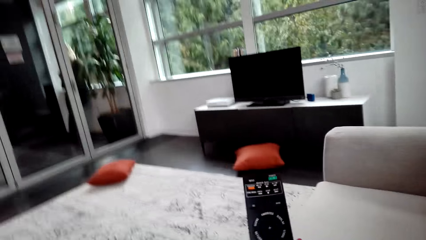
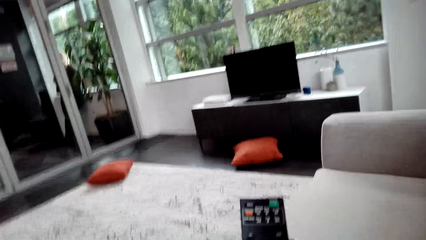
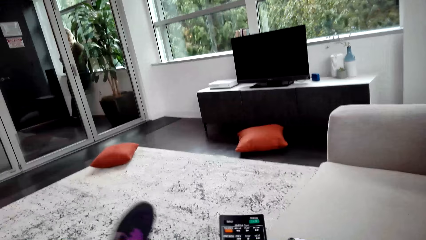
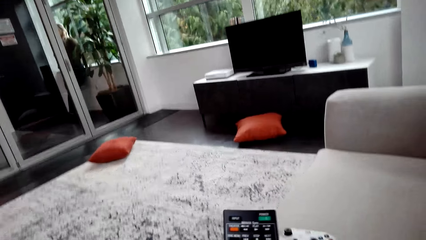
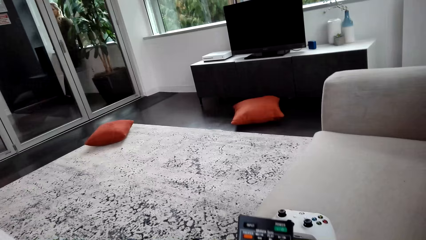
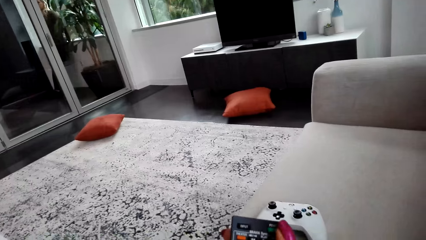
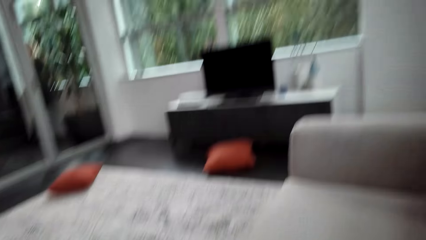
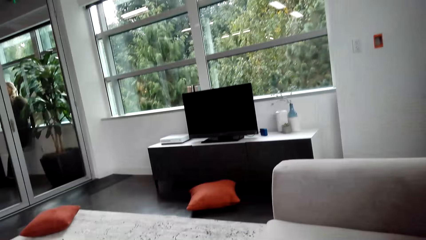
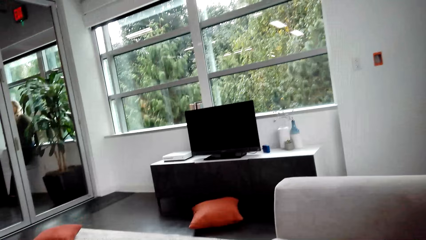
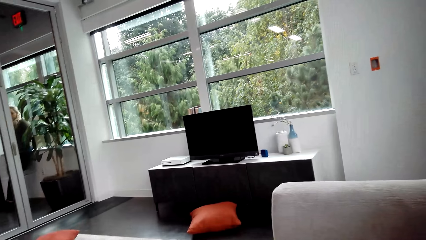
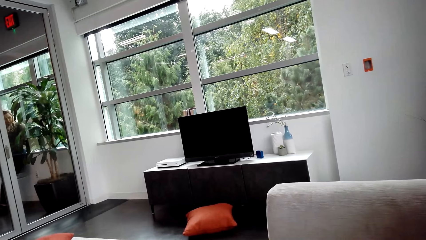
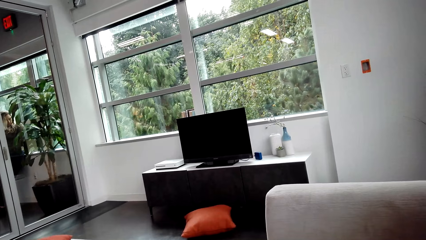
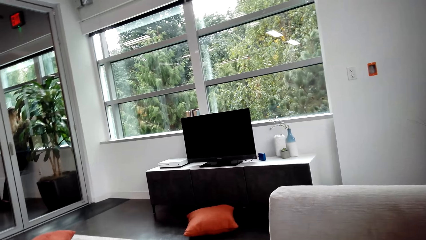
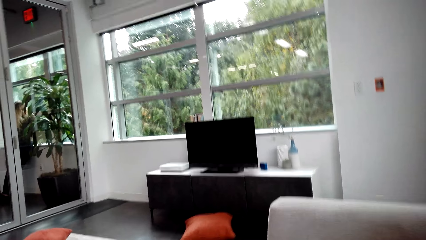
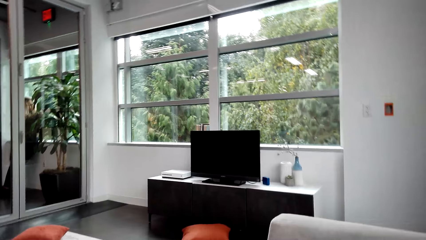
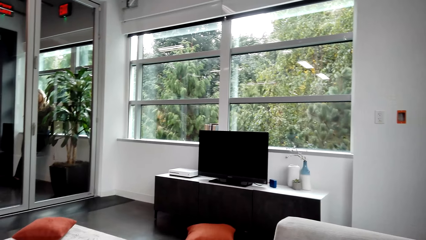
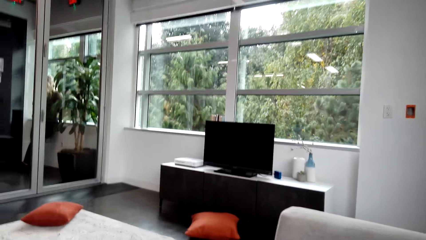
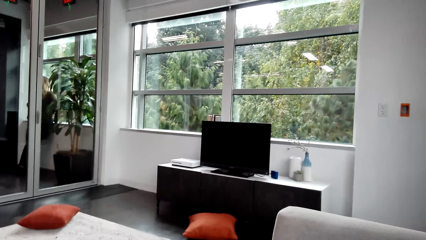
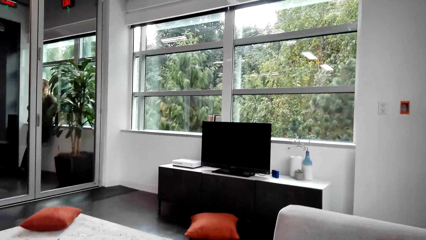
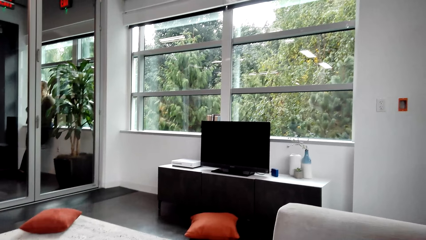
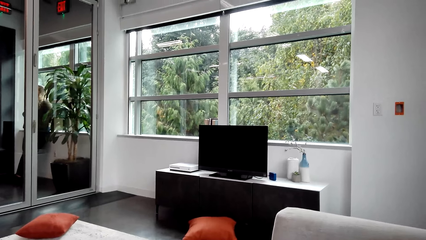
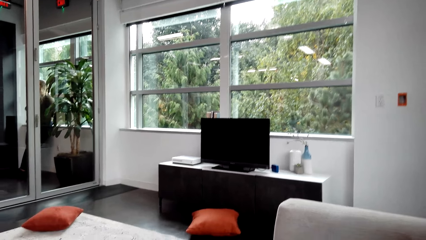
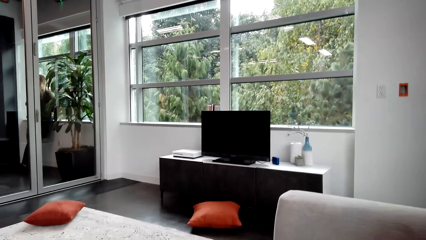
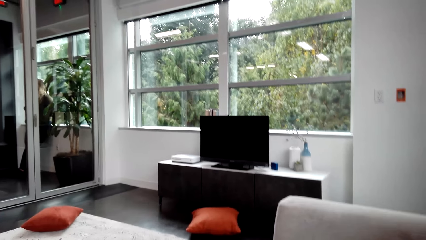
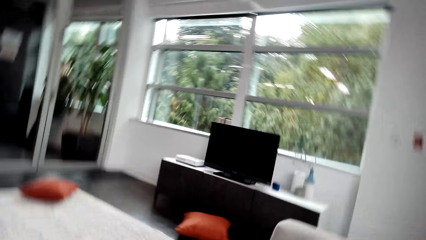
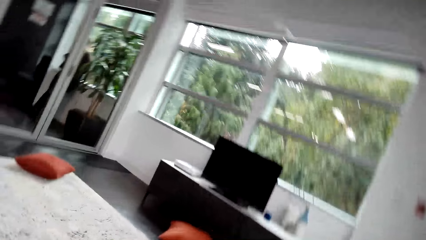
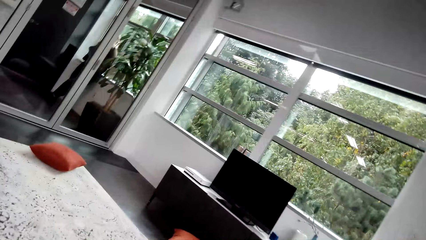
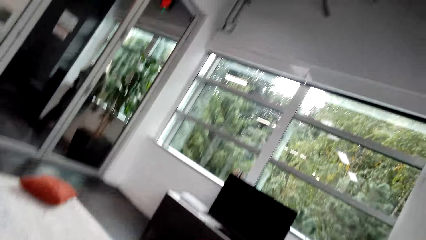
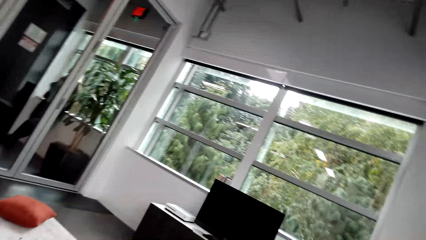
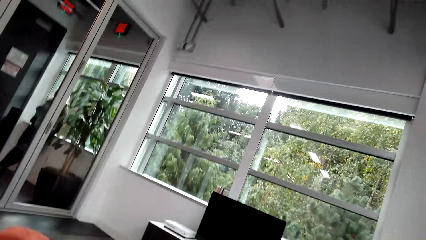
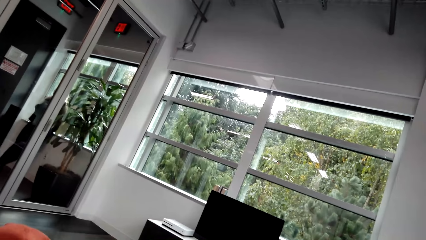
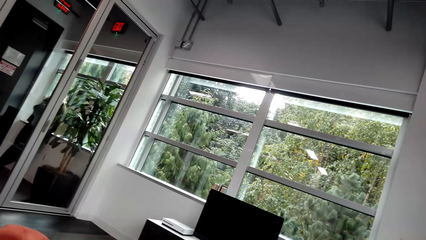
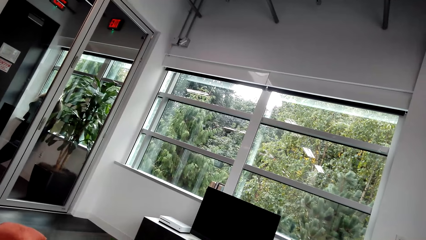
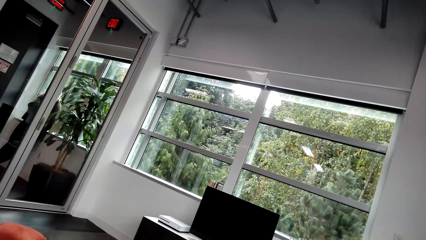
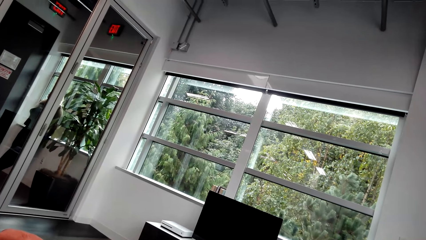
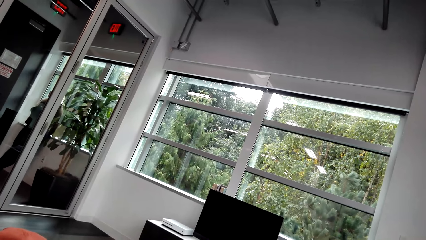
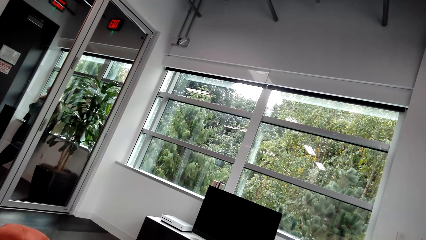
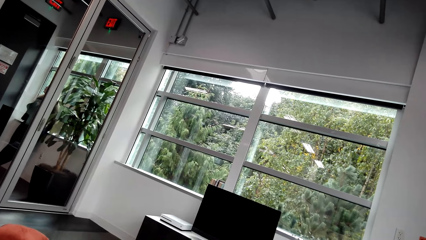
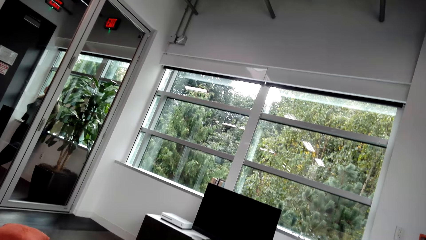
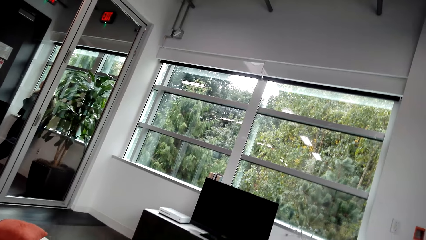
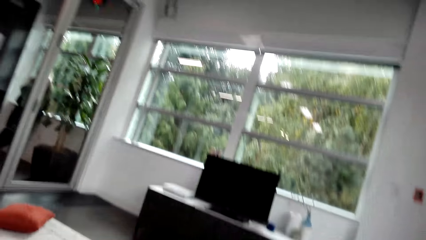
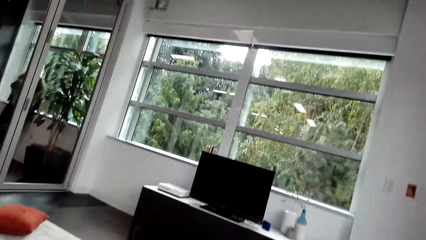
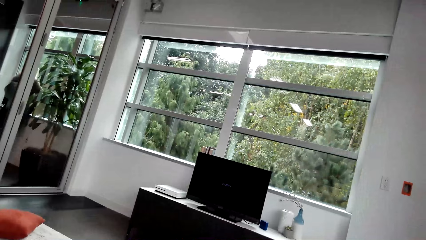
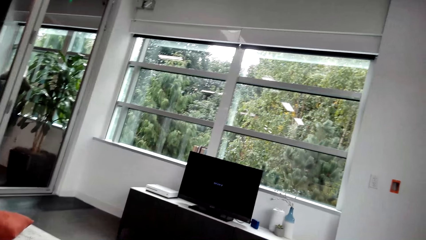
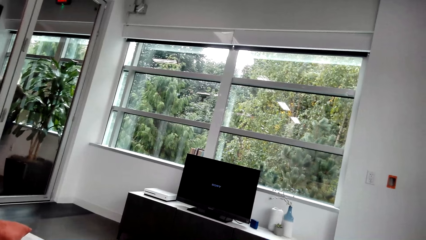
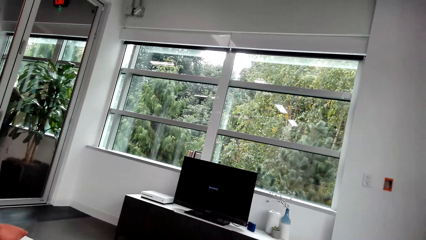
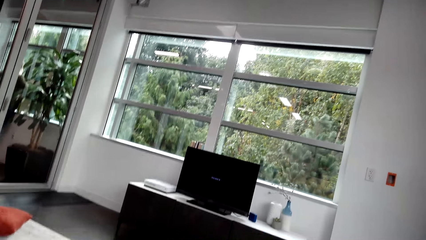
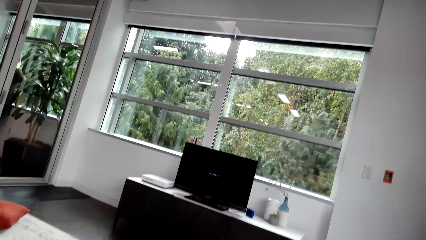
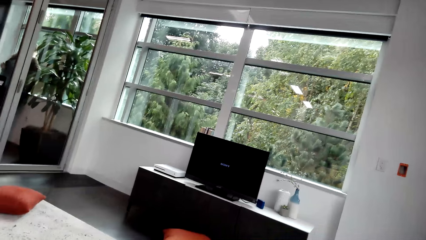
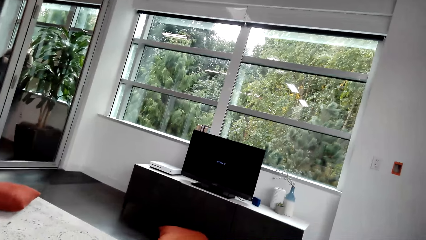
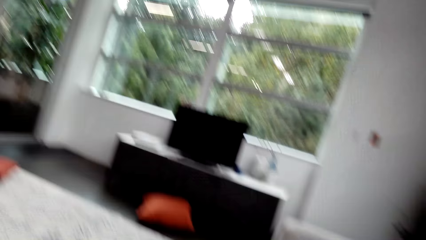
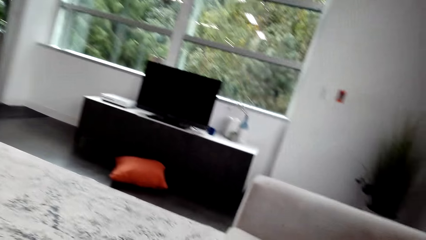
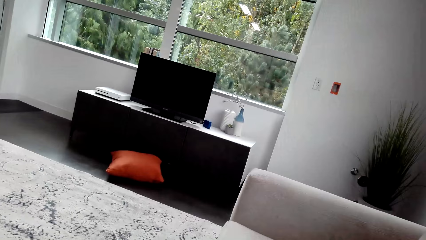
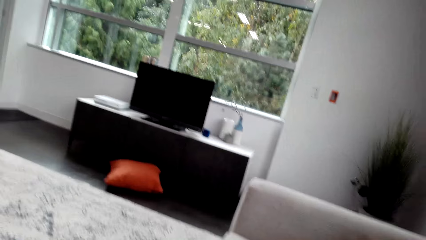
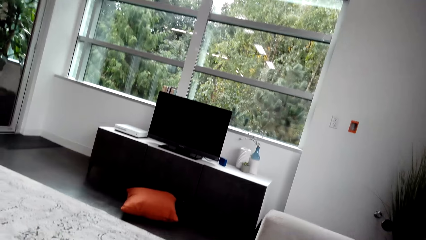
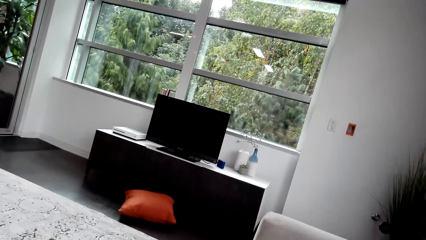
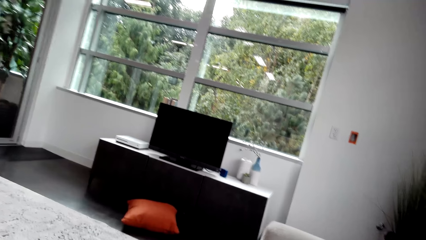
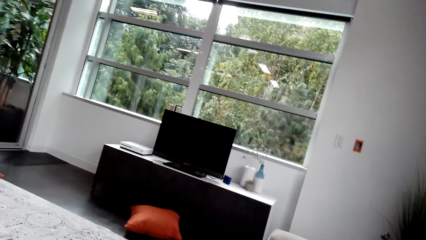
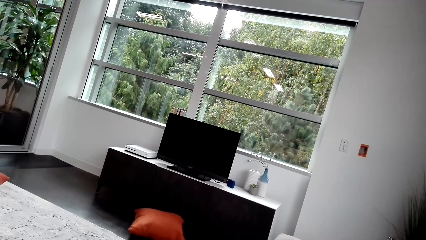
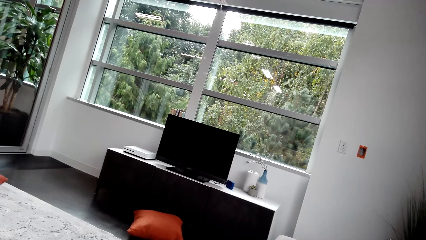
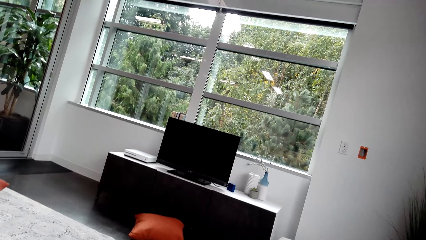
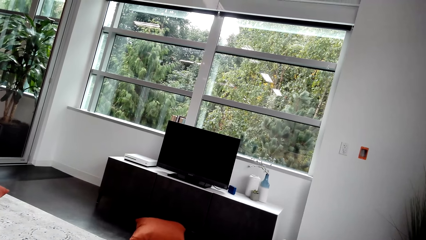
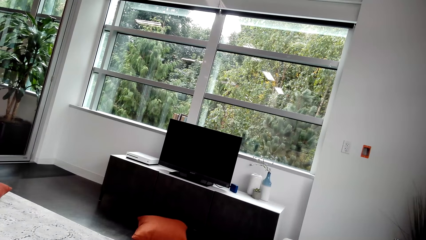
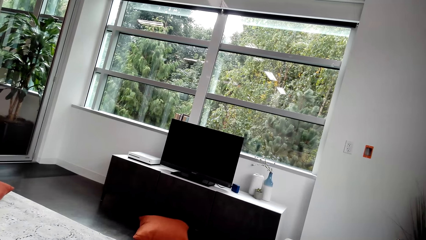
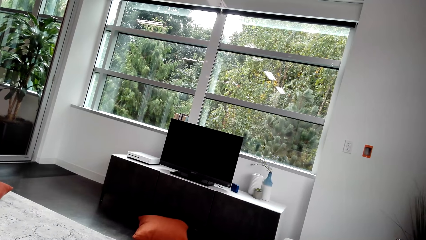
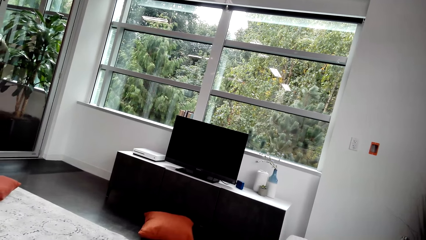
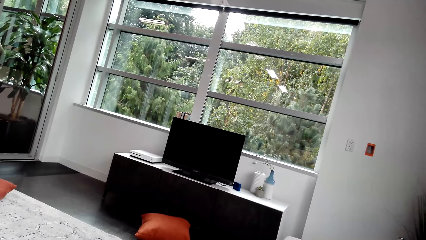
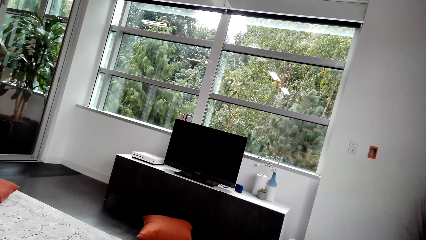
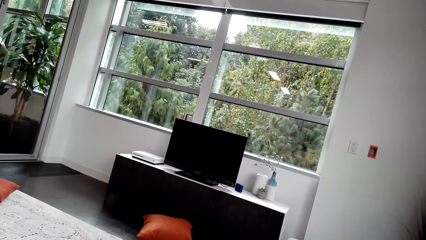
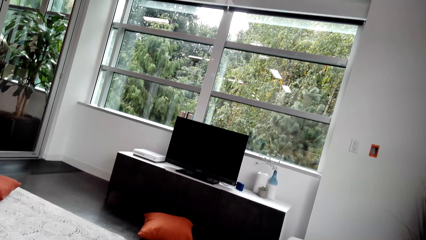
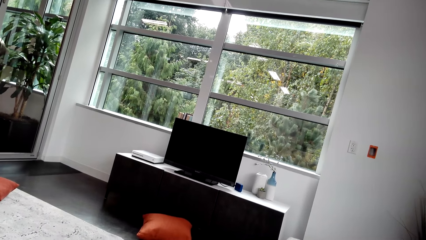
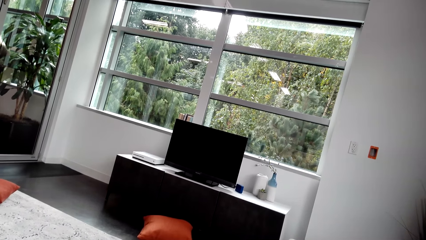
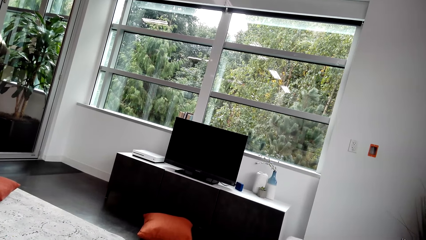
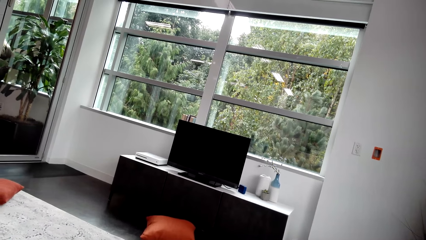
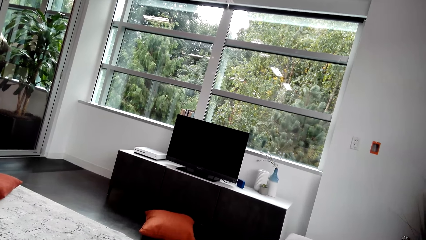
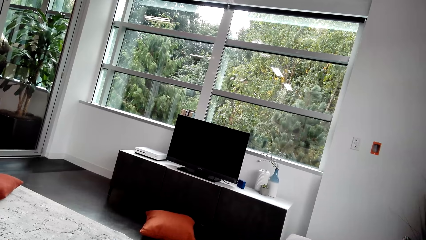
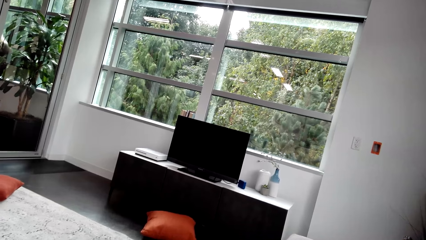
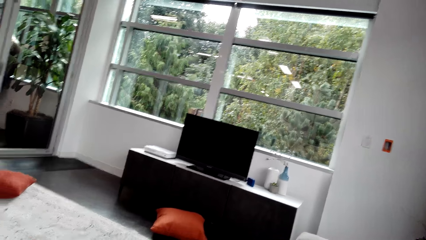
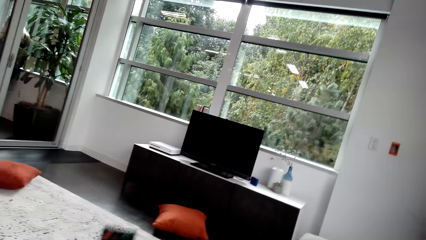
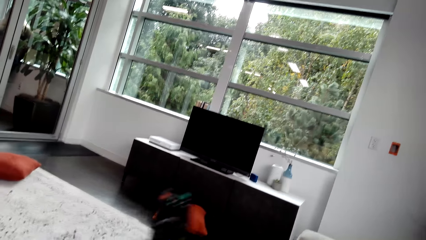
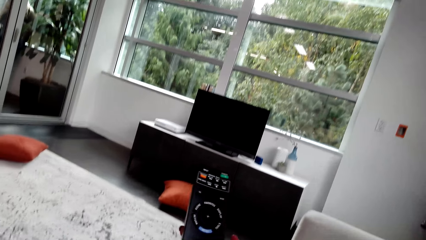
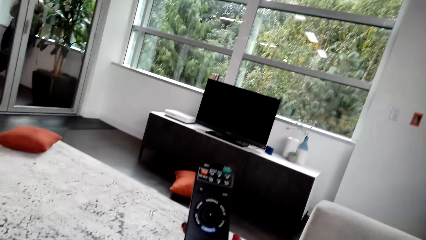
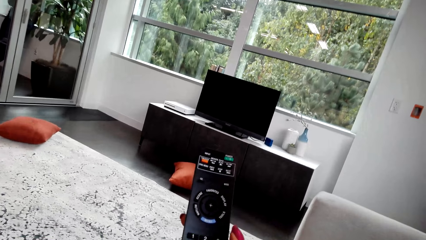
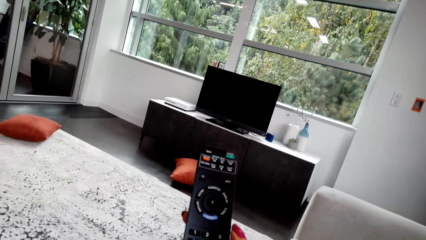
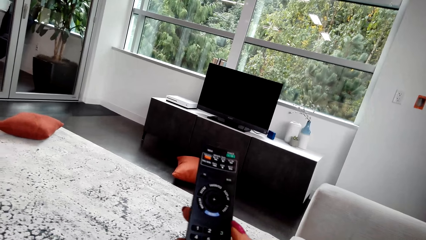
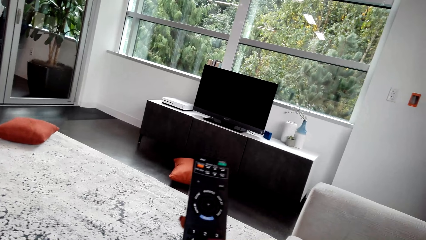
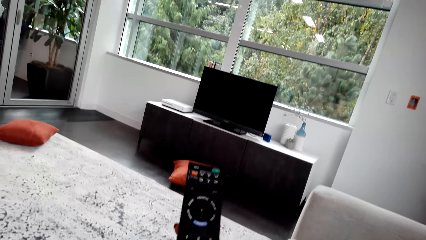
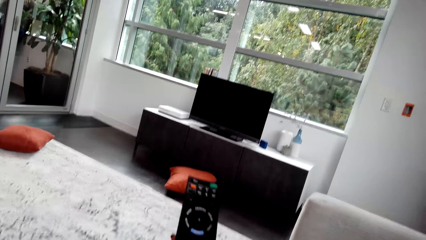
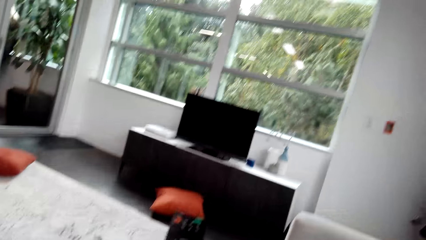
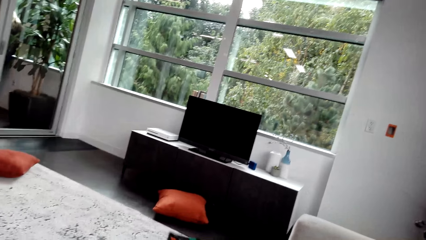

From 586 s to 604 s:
The camera wearer sits on the sofa on the floor. She holds the remote with her right hand. She picks up the remote from the sofa. She sits on the sofa on the floor. She presses the remote. She looks around the house. She switches the television on. She holds the remote with her right hand. She presses the remote.
